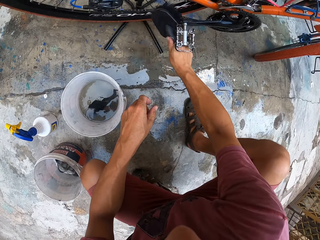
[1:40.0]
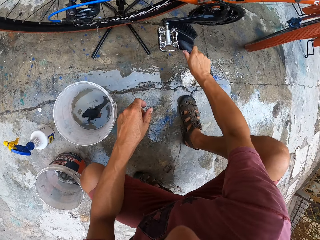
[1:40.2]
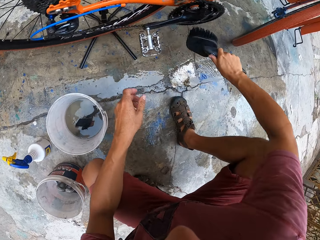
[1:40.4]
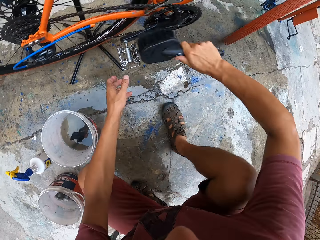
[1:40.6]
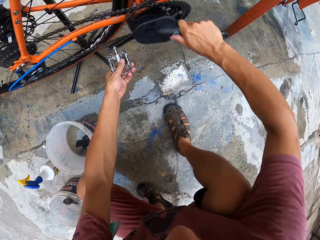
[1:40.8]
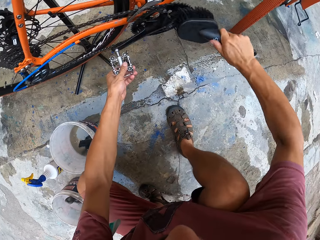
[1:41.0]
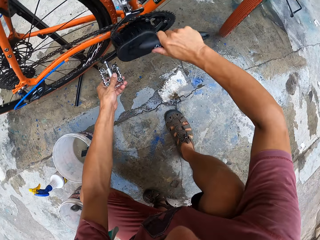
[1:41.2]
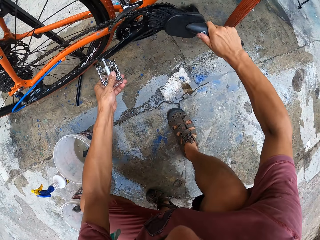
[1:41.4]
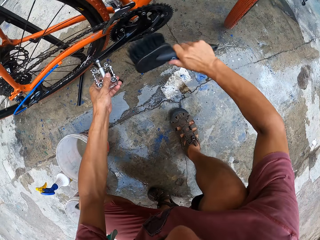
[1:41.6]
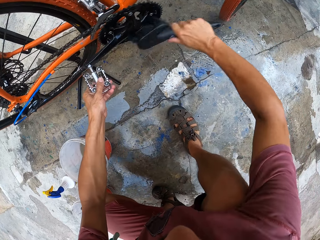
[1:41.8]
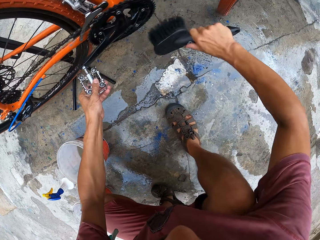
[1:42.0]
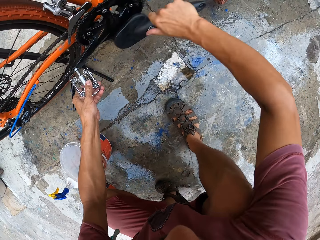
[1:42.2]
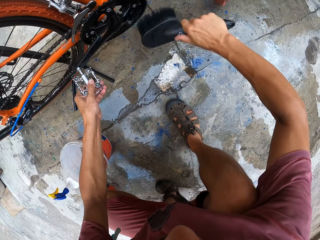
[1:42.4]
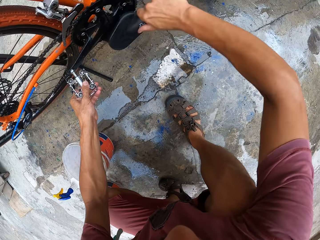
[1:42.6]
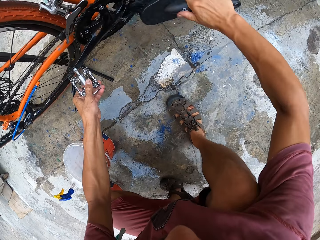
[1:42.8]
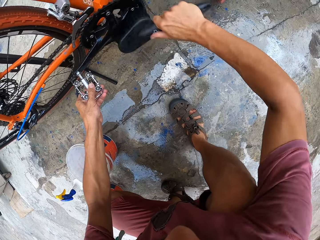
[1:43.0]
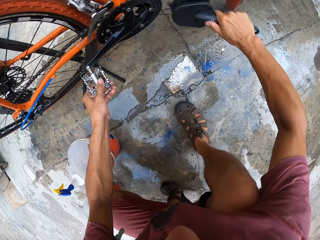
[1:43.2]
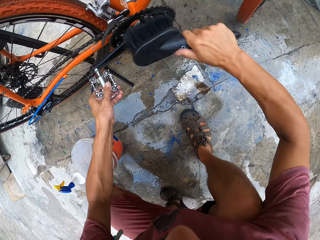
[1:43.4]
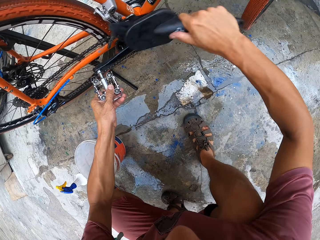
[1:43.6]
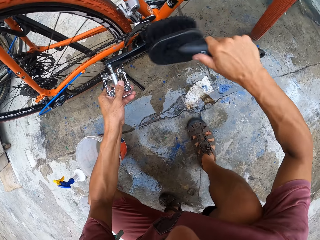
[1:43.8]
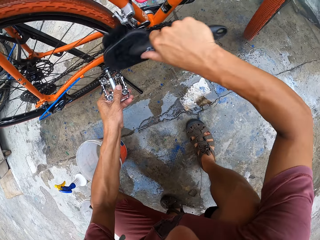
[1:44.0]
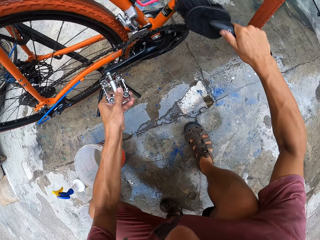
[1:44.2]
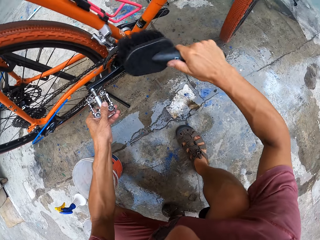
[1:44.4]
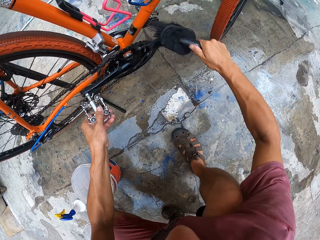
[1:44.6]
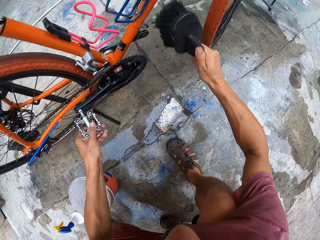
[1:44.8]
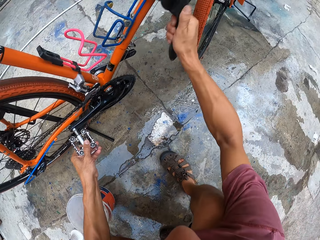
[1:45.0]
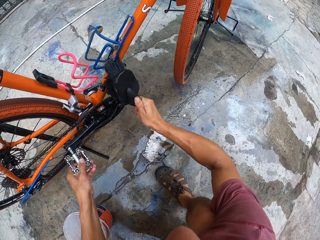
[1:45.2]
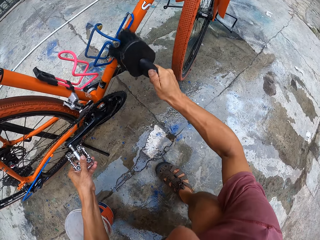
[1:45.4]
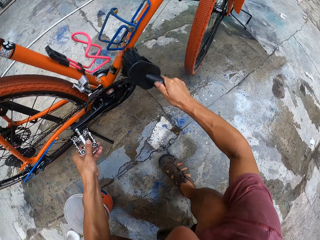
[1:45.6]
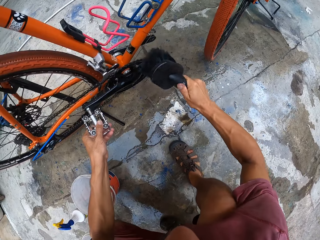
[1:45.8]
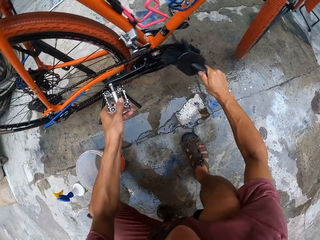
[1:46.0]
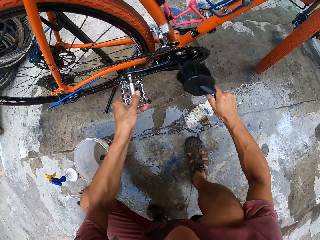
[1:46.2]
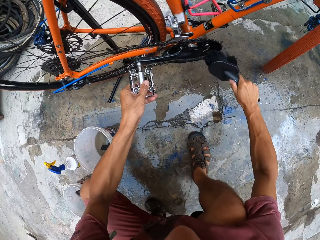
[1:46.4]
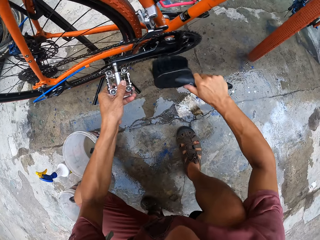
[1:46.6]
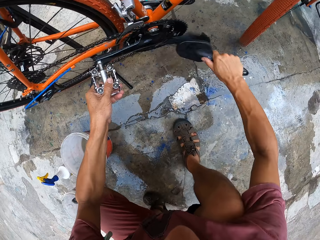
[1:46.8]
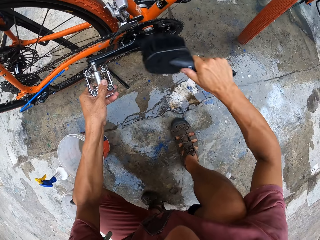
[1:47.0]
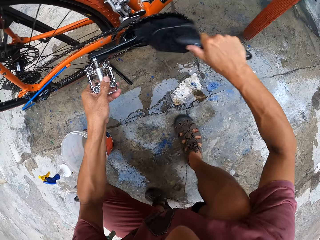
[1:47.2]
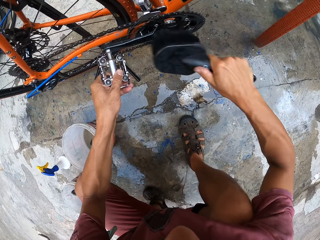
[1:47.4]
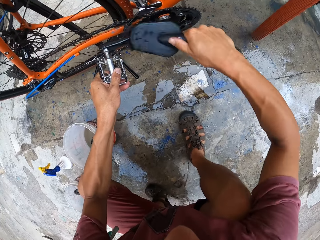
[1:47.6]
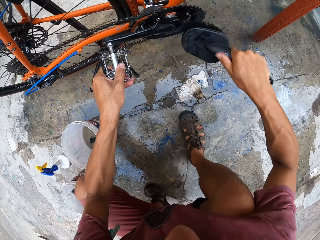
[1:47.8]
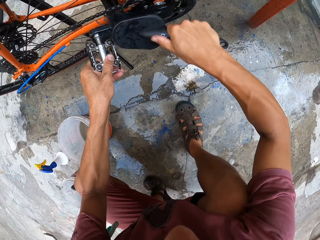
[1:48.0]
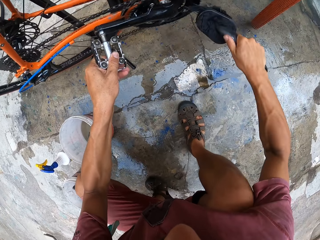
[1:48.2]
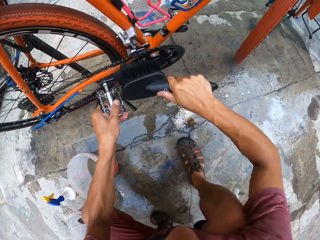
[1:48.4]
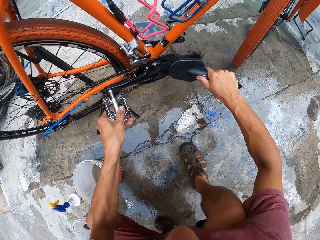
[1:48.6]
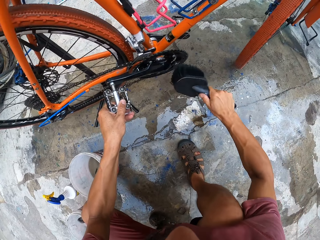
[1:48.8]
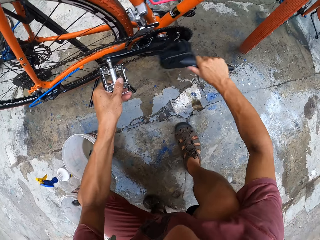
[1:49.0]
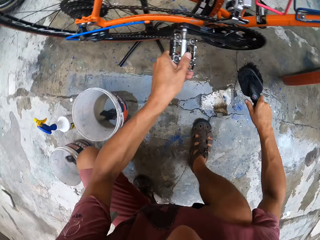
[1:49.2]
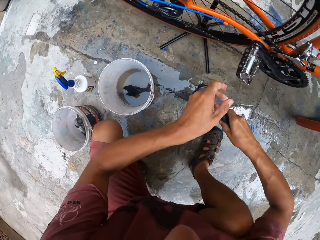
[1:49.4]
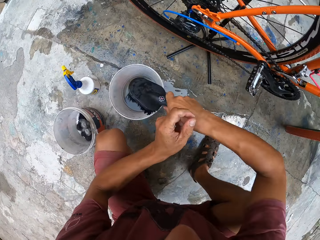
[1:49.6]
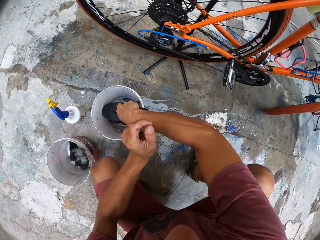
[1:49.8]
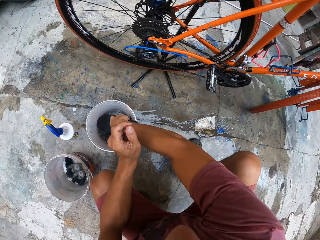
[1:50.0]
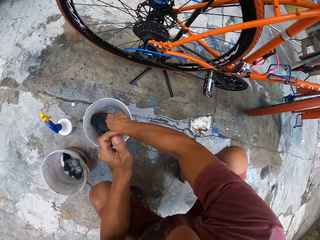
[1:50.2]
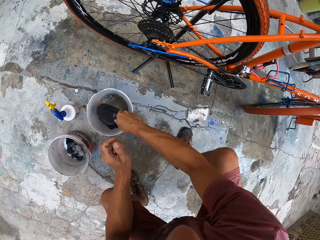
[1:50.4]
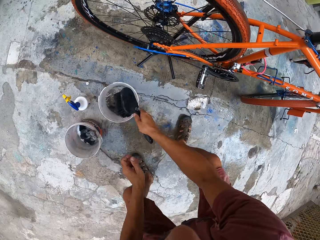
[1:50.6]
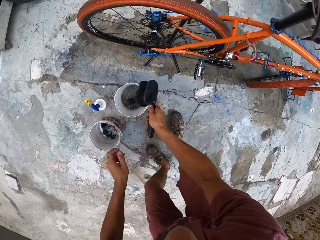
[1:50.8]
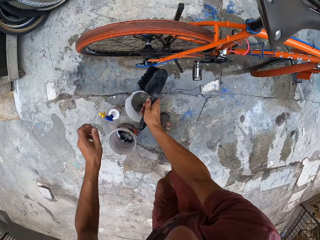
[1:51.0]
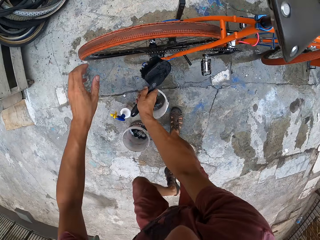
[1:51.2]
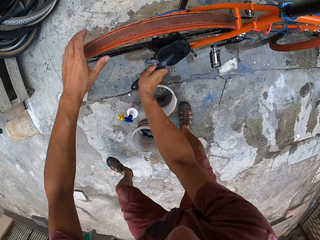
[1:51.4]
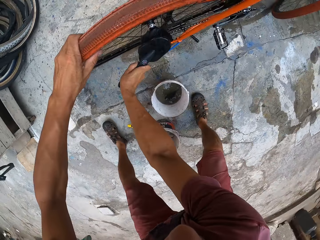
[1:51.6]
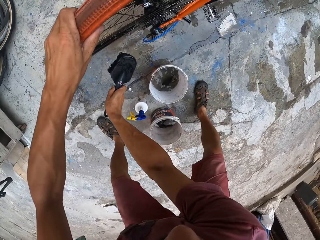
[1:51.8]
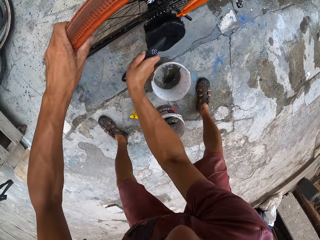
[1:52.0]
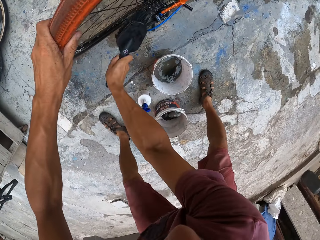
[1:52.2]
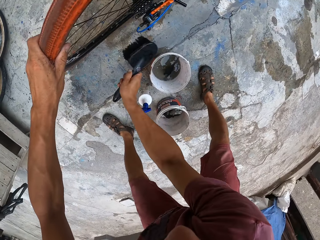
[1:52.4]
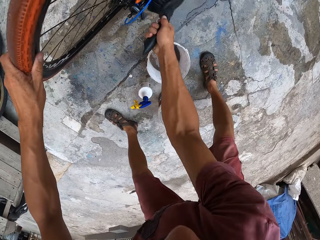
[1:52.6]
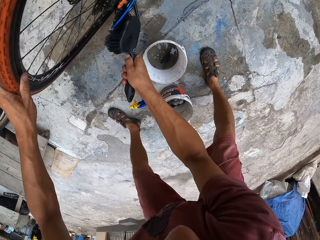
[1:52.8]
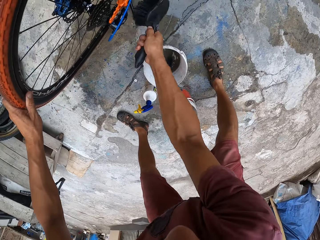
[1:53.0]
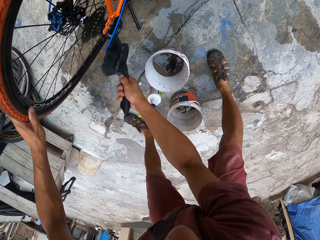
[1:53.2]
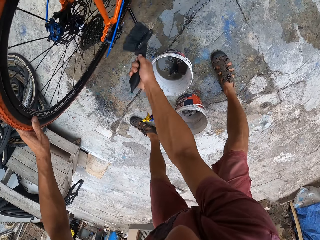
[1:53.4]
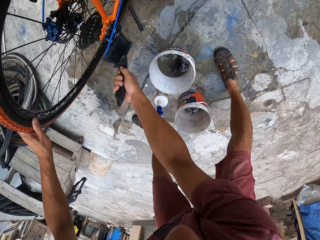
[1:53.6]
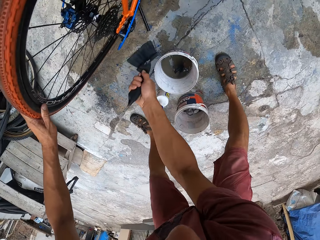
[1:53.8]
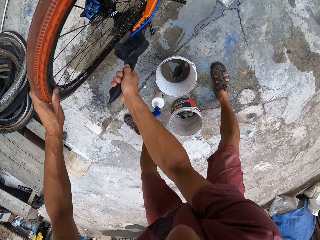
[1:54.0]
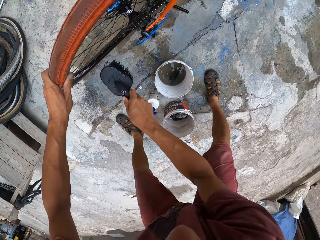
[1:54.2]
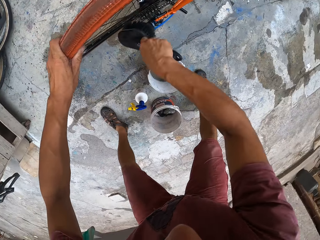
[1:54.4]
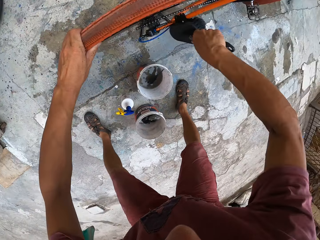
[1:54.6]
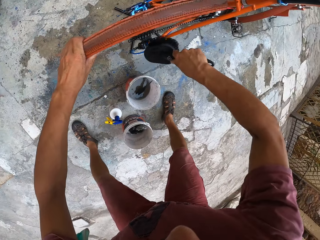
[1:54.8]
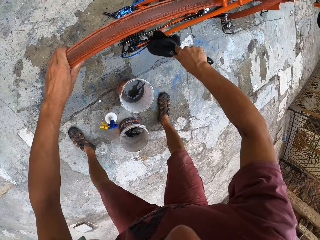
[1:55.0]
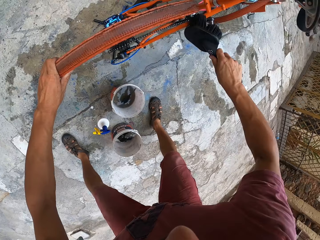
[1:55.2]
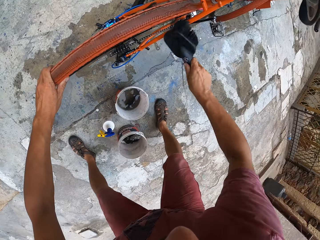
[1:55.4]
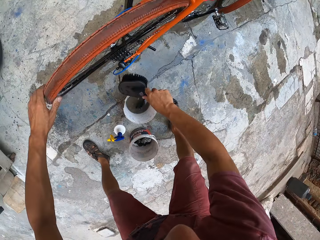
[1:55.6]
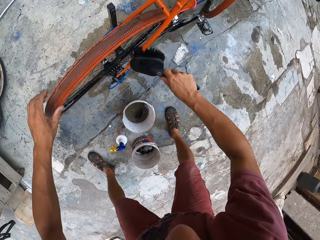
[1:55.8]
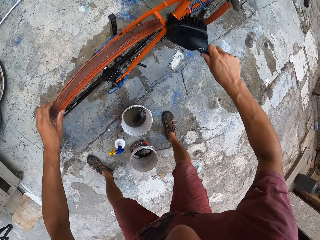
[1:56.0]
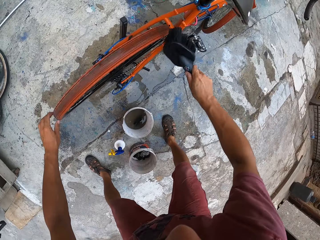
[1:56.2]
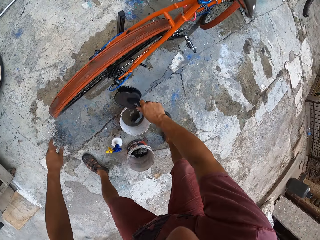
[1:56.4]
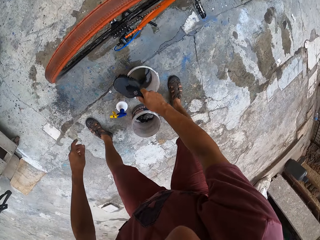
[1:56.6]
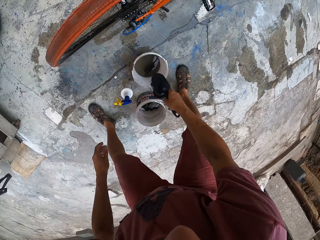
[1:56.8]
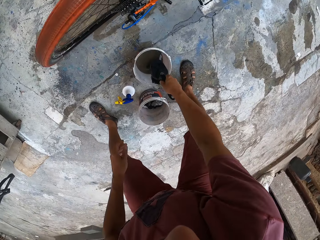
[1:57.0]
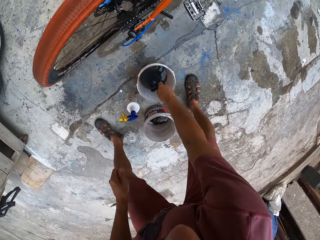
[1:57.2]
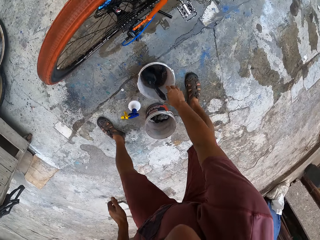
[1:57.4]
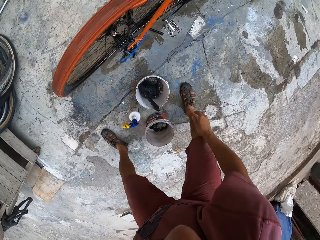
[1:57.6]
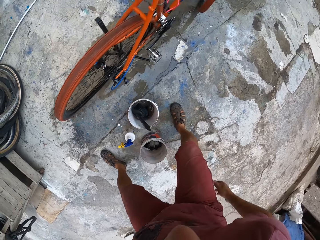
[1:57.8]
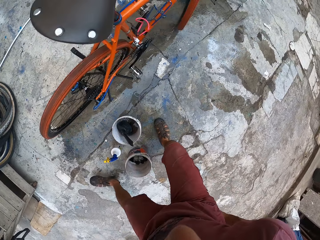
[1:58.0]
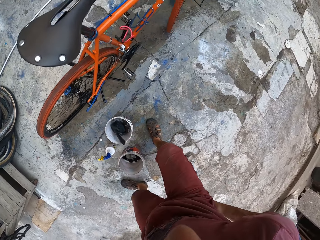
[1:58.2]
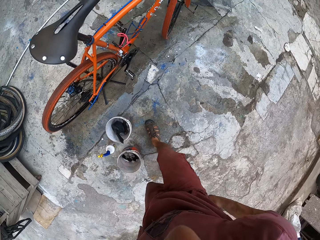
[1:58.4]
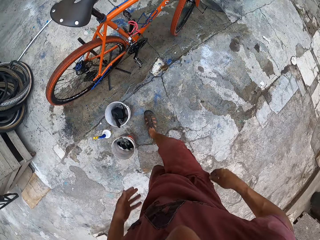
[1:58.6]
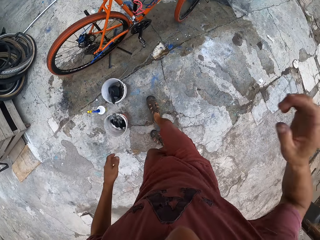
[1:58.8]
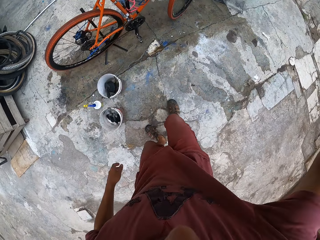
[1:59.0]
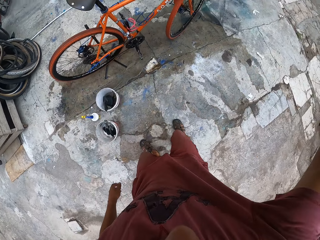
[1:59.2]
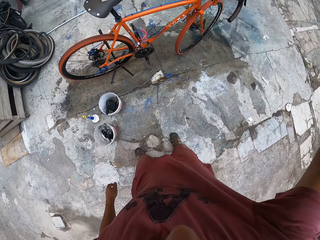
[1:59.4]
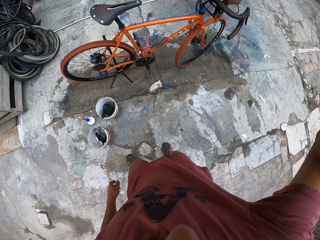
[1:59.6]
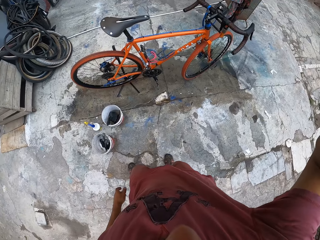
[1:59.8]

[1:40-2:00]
The camera wearer holds the pedal and scrubs the chain. He dips the big brush into the paint bucket. He holds the wheel with the left hand and washes the chain with the big brush. He scrubs the wheel. He drops the big brush into the paint bucket. He rubs both hands on a cloth. He stands up and lifts his hand up.
